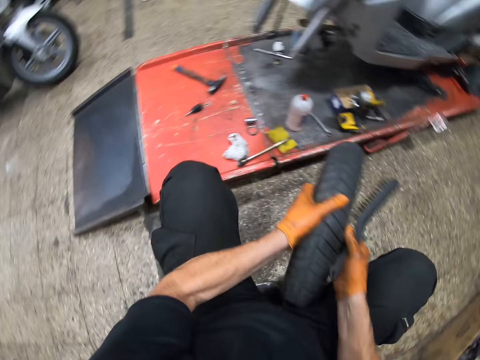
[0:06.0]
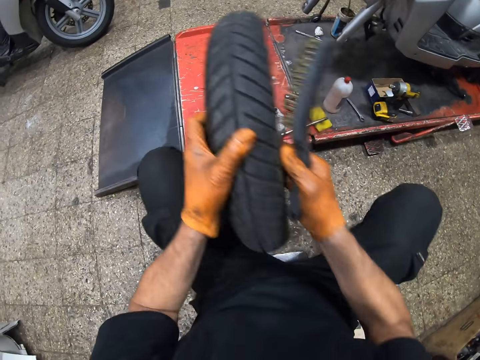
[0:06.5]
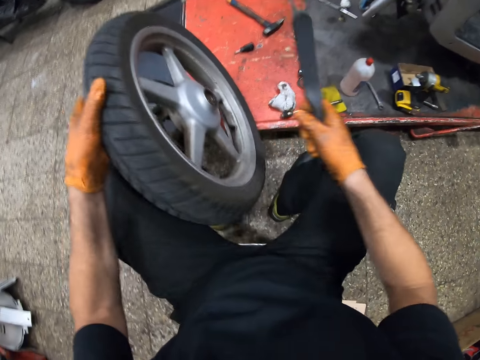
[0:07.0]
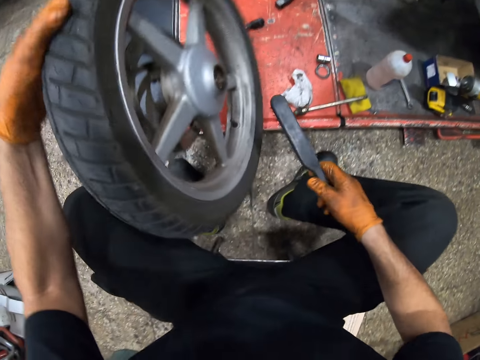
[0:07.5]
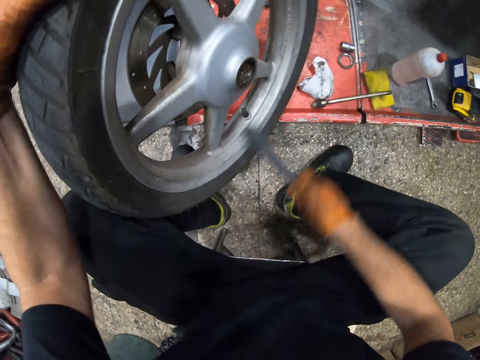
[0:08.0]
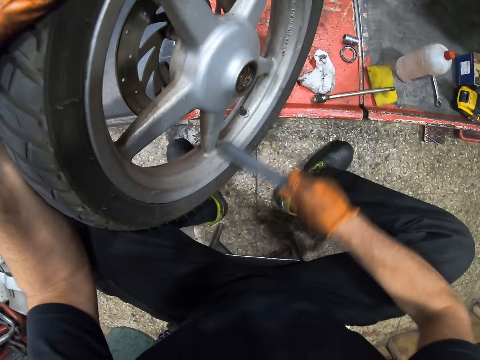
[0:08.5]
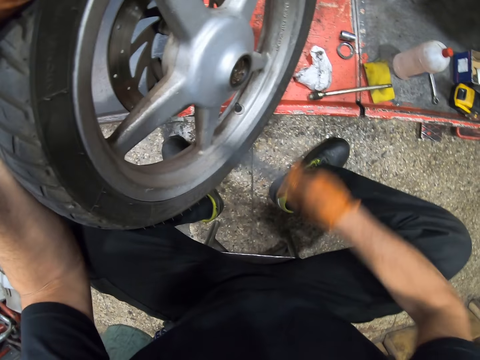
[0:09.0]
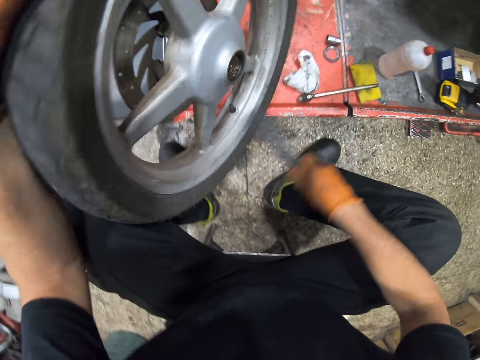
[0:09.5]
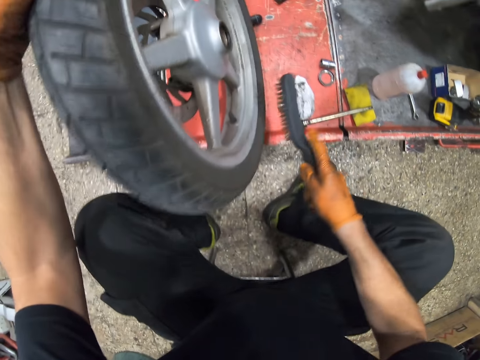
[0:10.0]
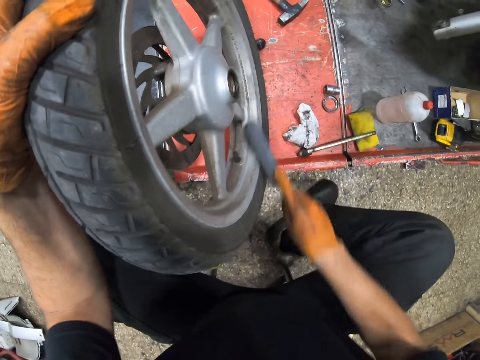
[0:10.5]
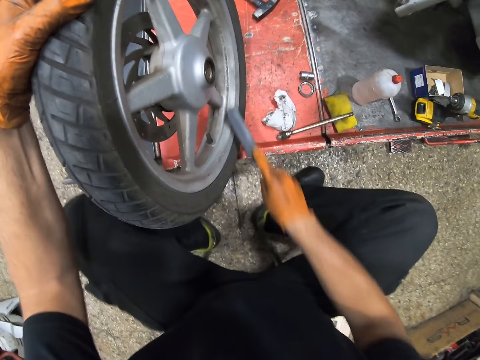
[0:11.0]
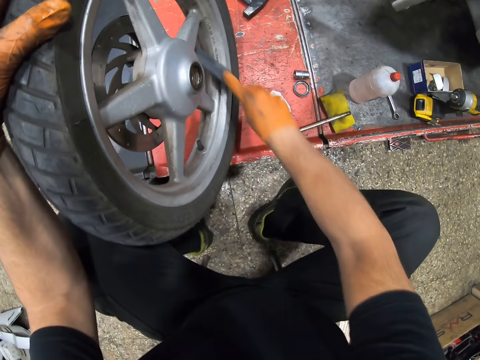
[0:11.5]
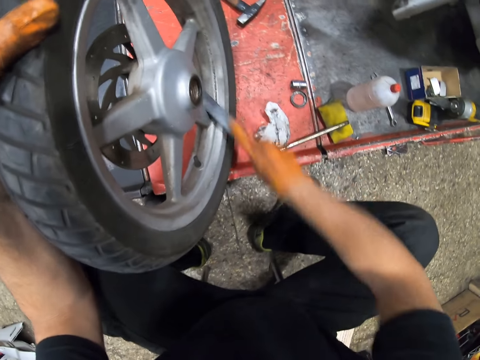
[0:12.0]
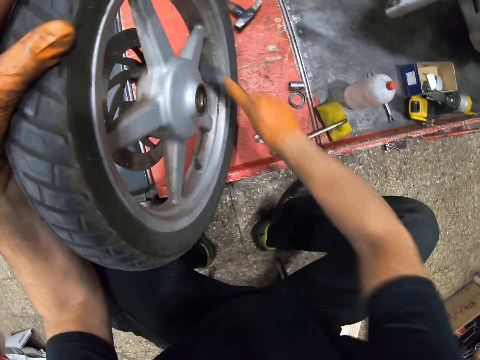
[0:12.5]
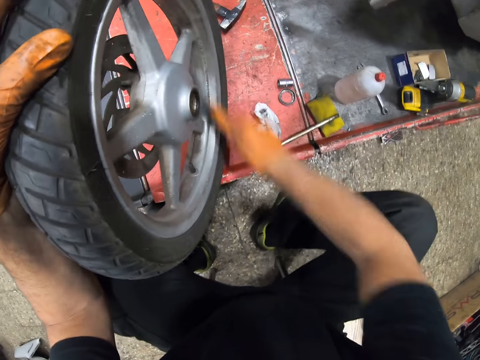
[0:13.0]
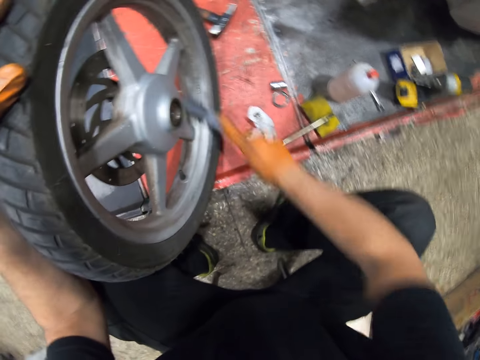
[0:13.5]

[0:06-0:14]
The camera wearer moves the wheel. They clean the rim of the wheel using the brush.

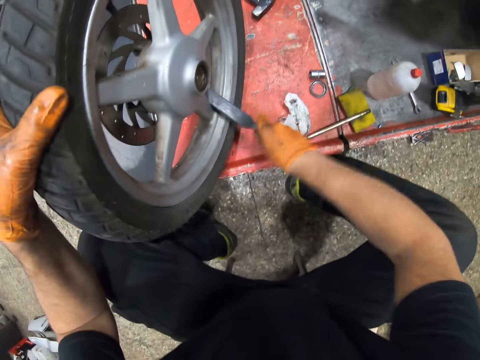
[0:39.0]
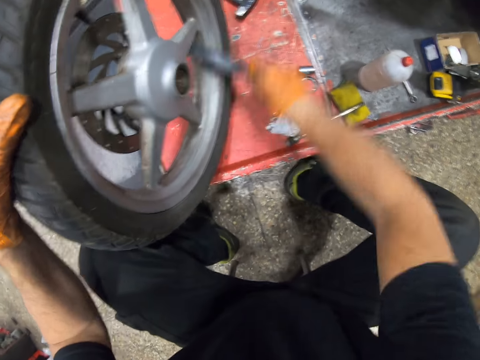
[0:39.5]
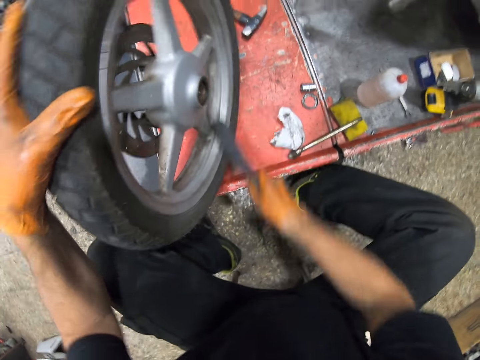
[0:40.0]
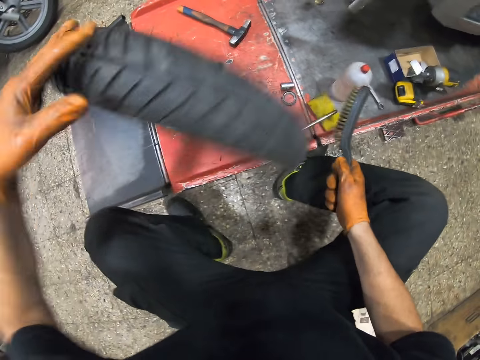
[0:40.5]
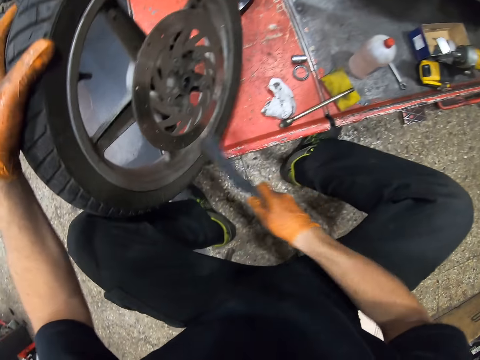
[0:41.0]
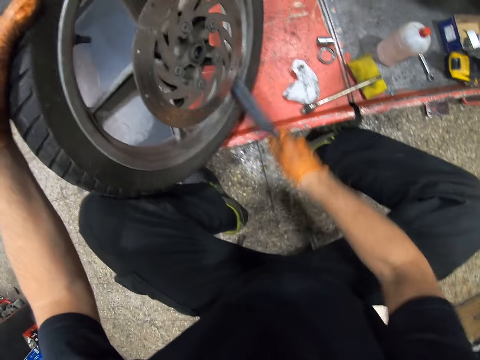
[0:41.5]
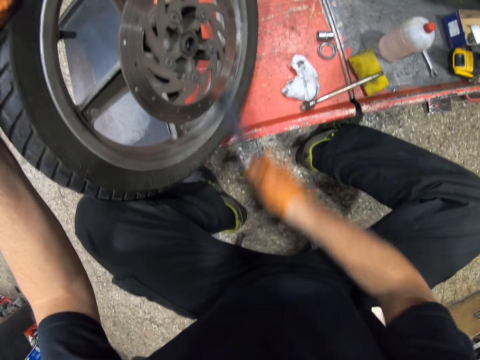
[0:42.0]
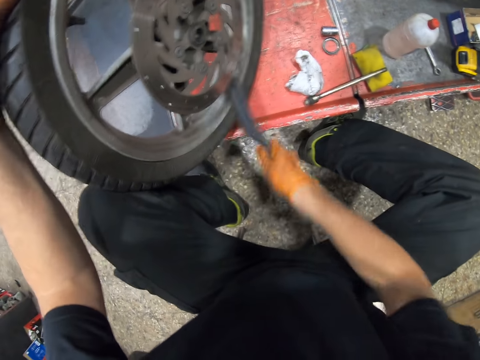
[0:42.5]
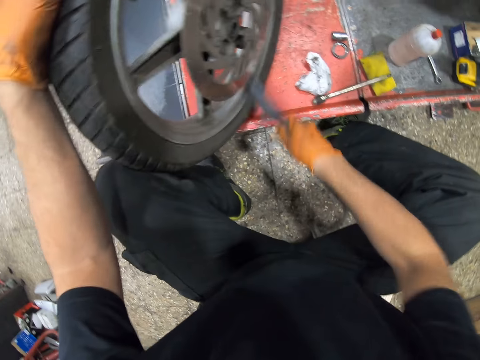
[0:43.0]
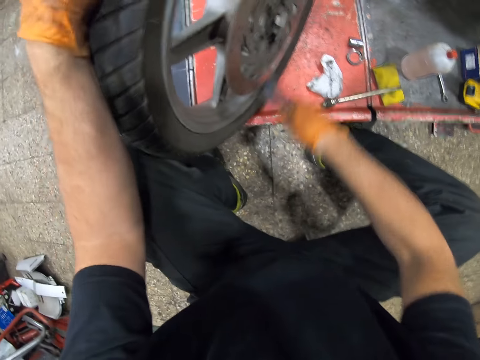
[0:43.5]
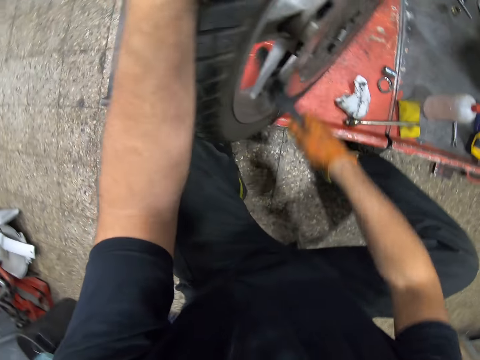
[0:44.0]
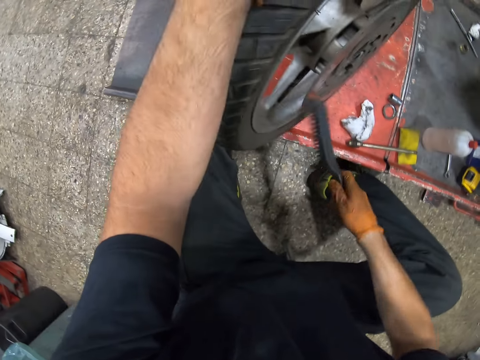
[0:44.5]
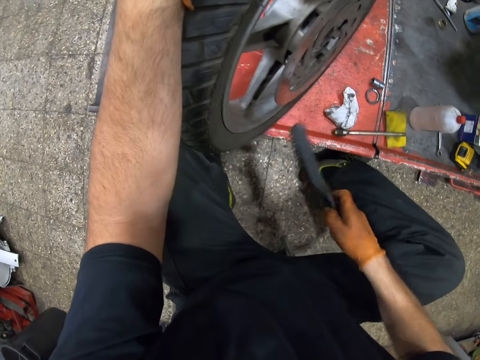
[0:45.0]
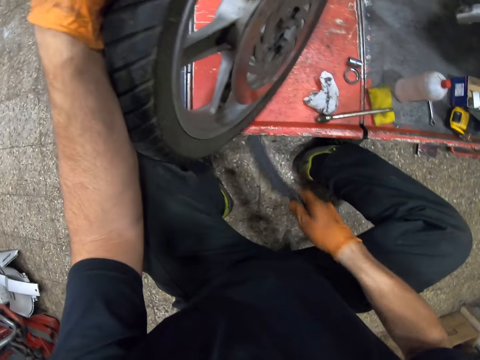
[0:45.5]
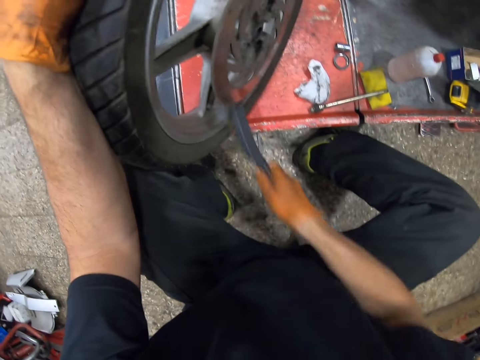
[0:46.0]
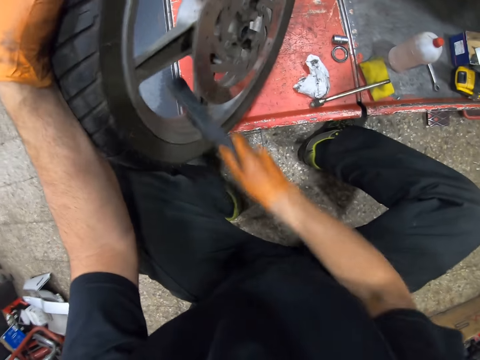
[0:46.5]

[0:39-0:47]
The camera wearer turns the wheel. They clean the rim of the wheel using the brush.

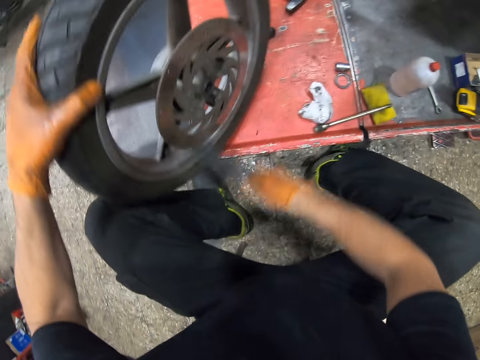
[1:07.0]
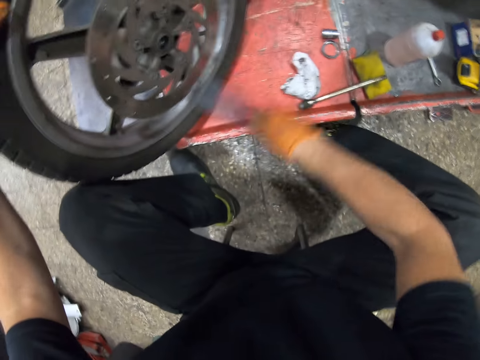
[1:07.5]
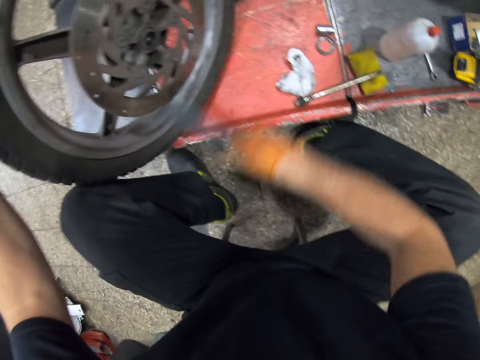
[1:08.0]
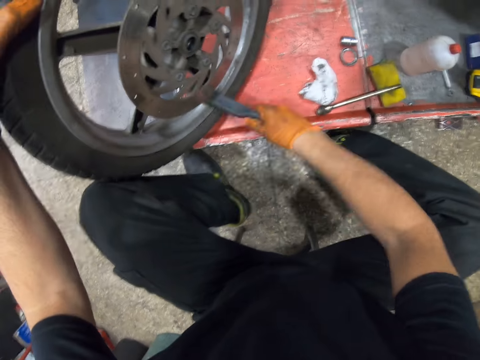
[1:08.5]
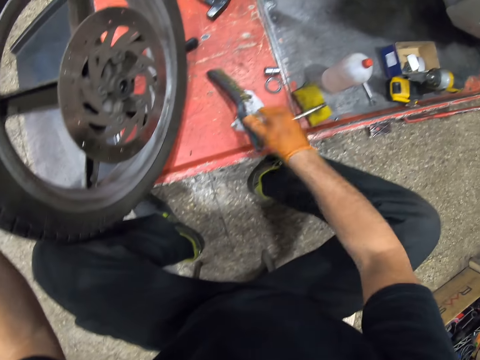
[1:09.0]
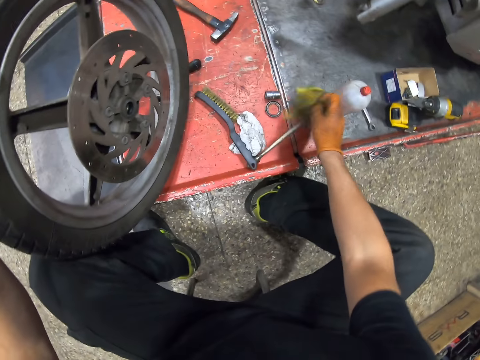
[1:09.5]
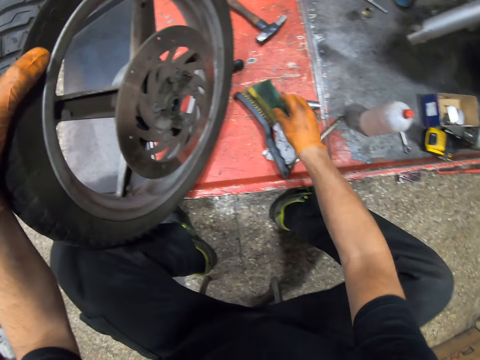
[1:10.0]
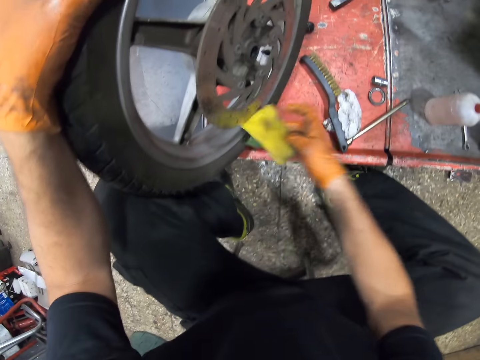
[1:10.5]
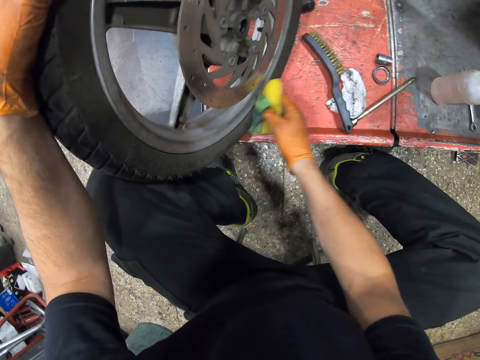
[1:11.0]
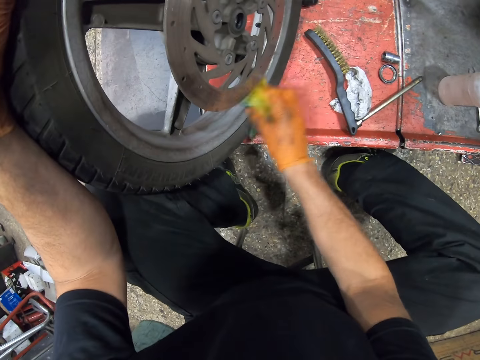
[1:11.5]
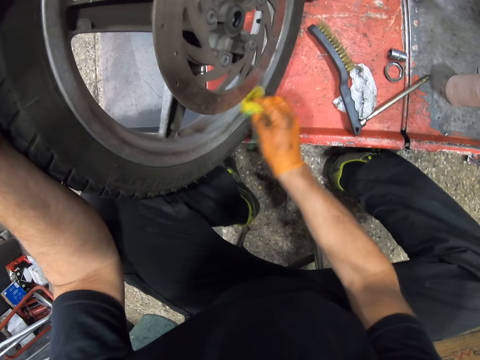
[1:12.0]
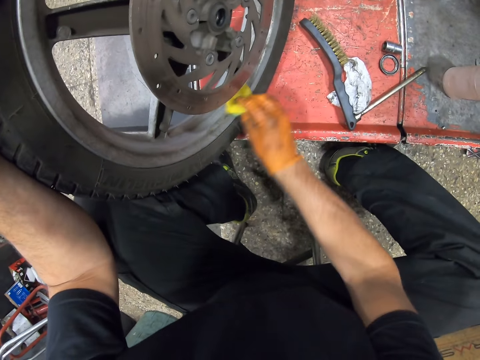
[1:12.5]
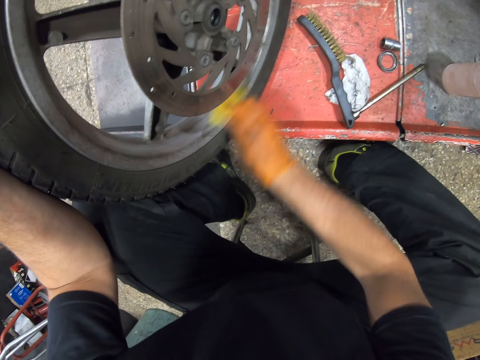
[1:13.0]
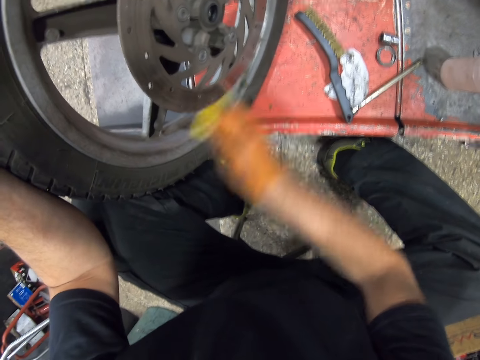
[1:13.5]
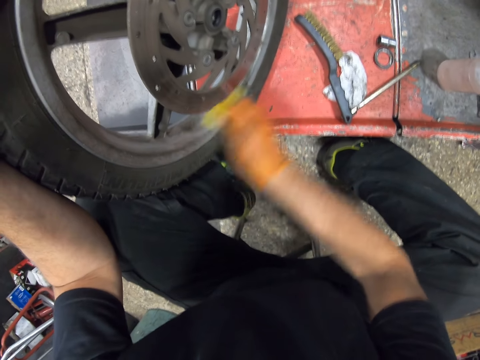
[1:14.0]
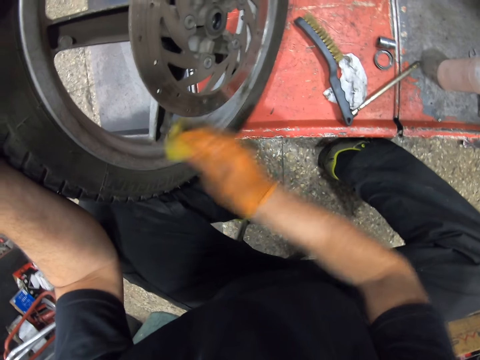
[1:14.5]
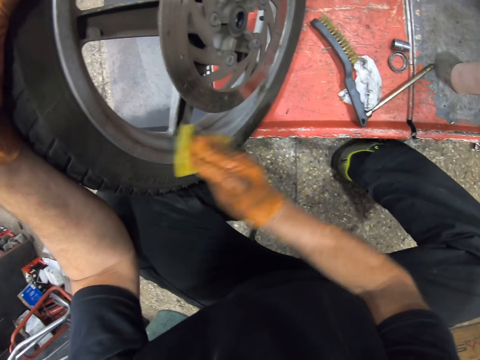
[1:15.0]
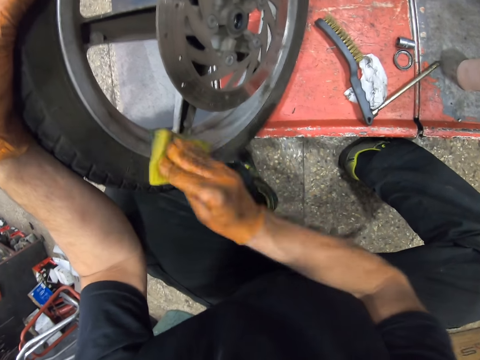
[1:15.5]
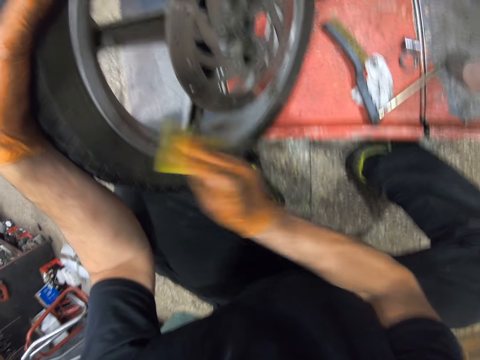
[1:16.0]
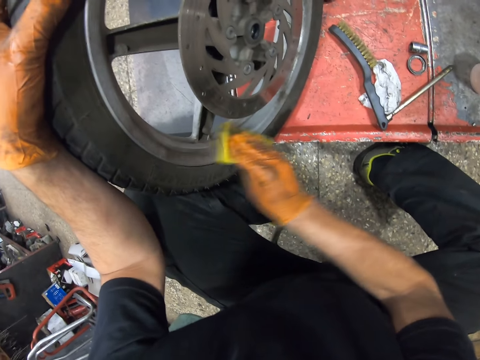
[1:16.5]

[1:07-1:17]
The camera wearer drops the brush on the metal. They pick up a foam or sponge from the metal. They drop the sponge. They pick up the sponge. They clean the rim of the wheel using the sponge.
